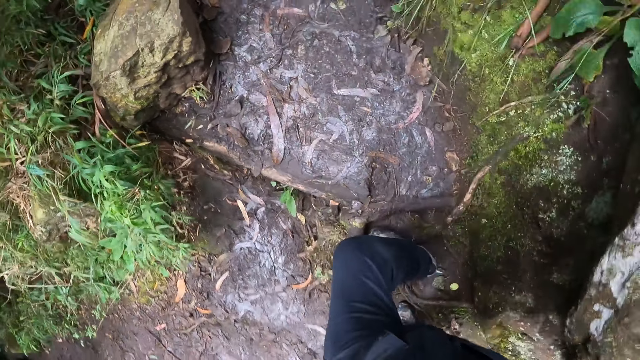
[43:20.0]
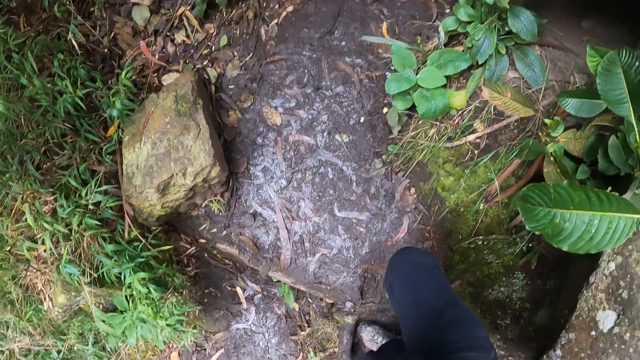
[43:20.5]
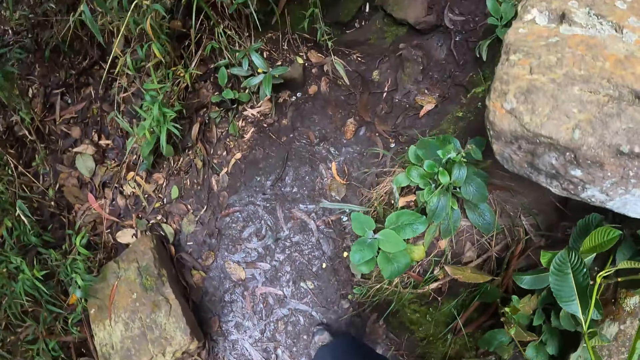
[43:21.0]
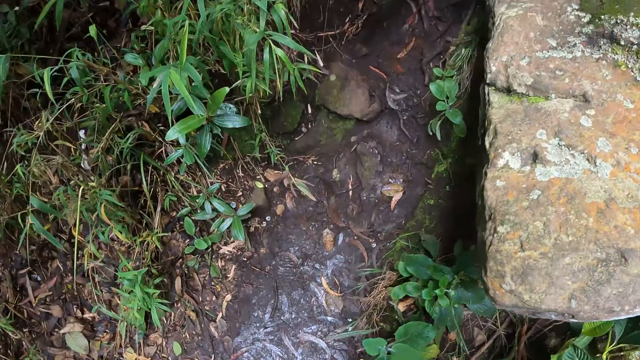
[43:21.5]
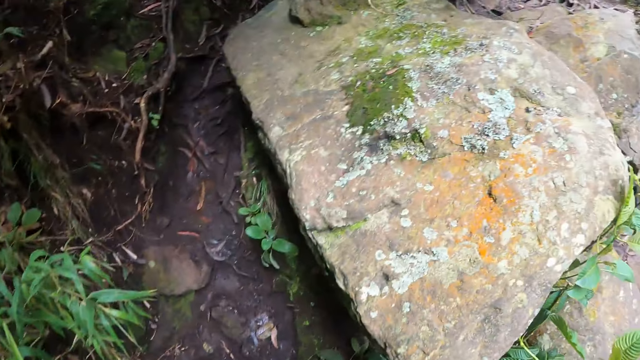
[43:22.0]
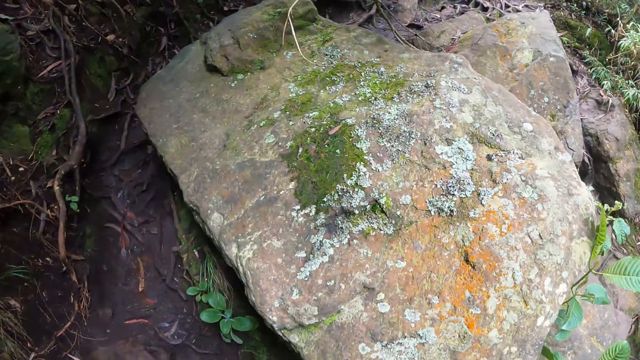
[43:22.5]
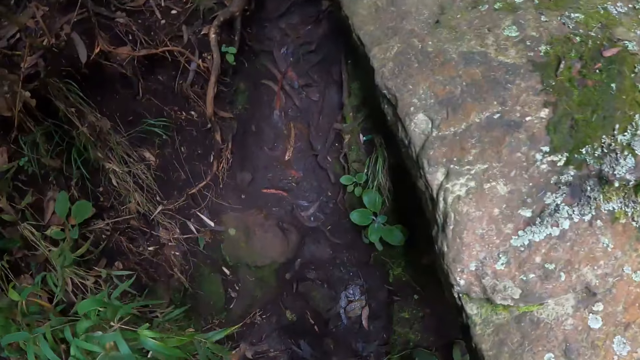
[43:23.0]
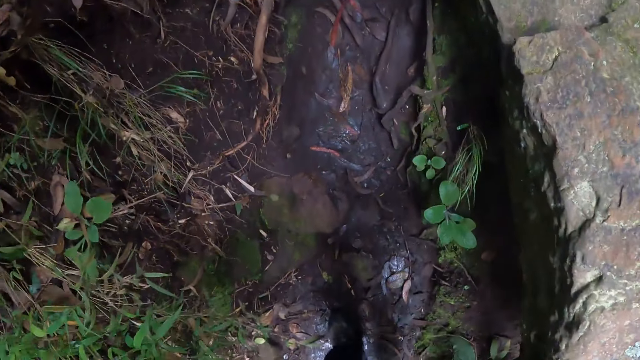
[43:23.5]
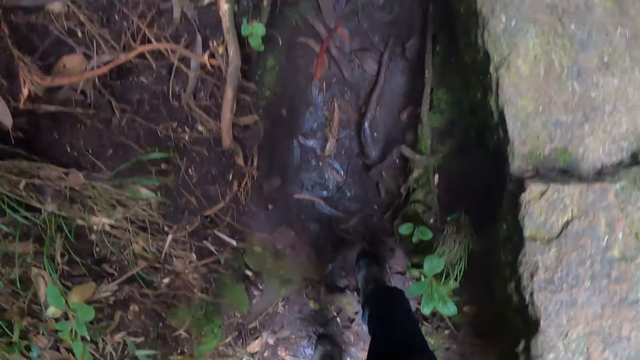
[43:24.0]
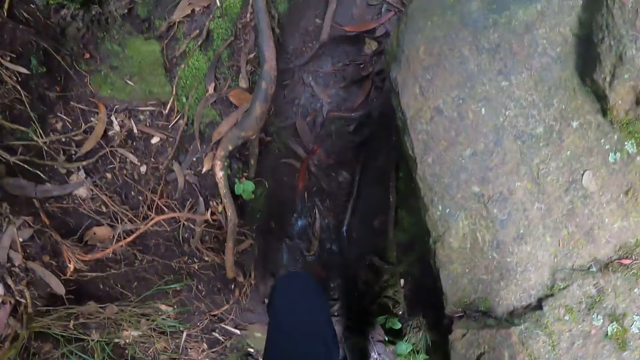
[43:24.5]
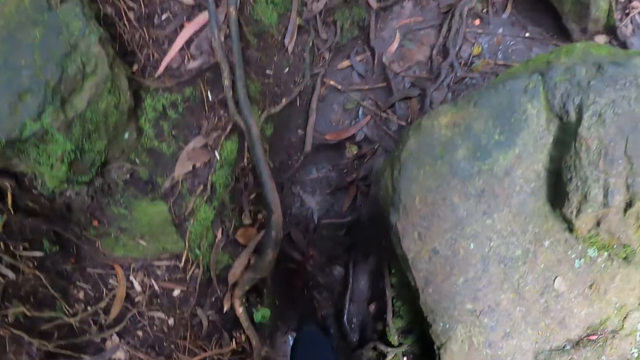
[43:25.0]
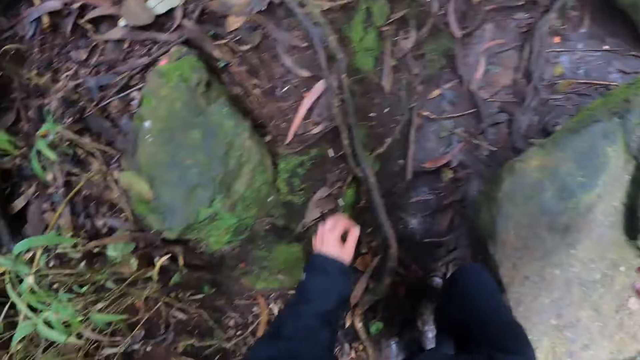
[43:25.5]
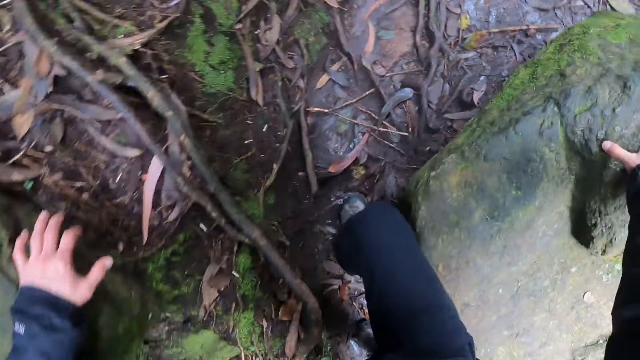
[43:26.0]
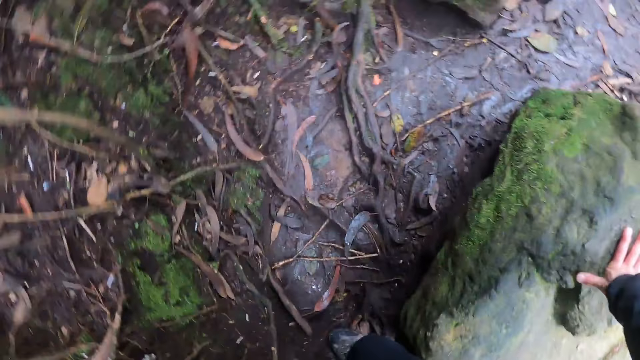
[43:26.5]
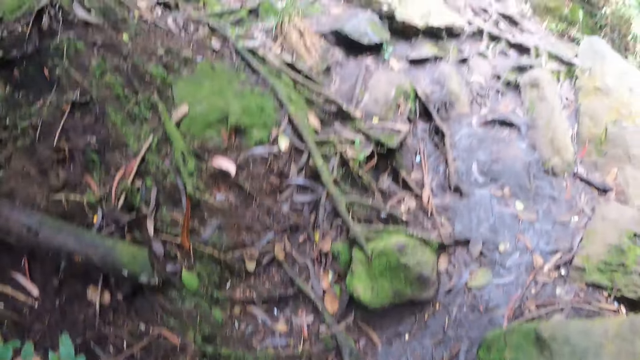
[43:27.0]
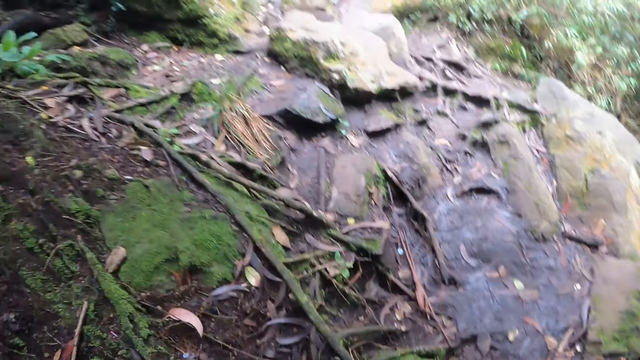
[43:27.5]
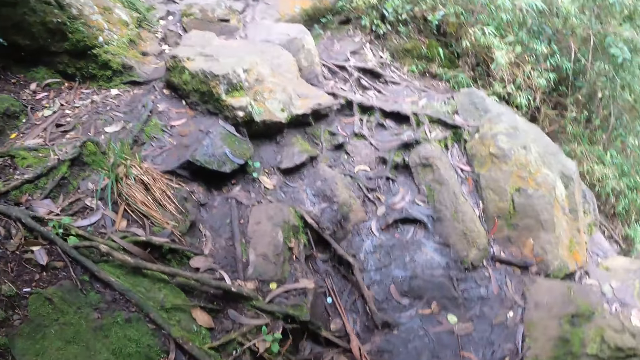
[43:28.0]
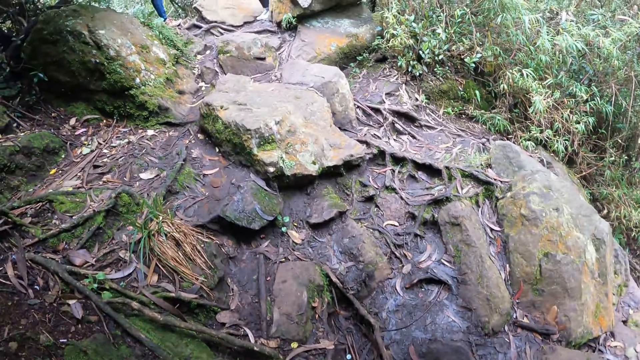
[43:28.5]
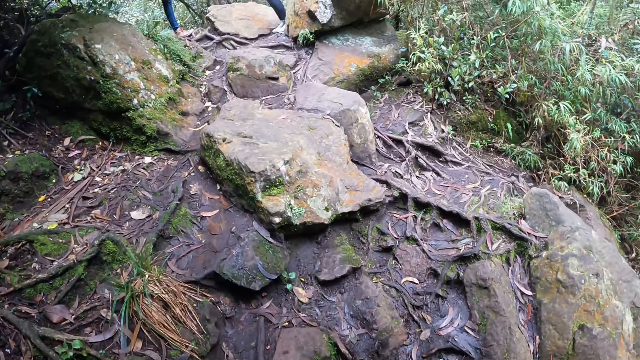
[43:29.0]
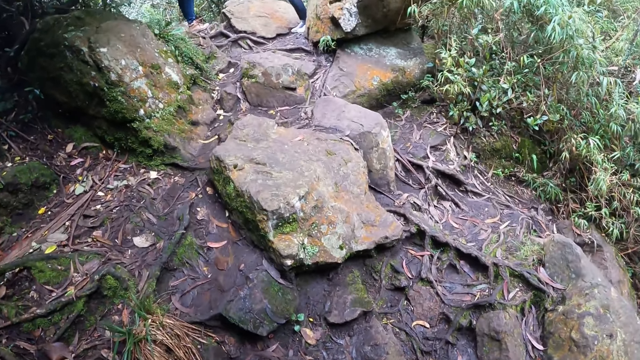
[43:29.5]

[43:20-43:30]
The camera wearer places their left hand on a rock. They place their right hand on a rock. They support themselves with both hands.

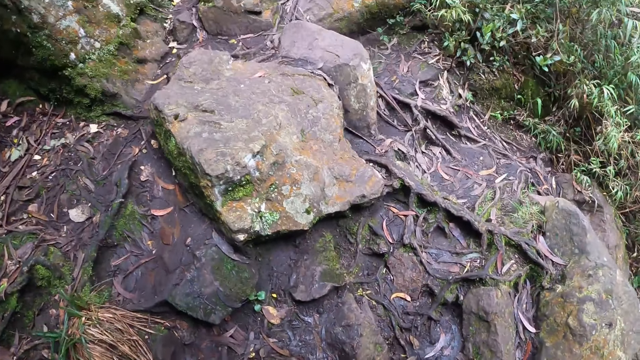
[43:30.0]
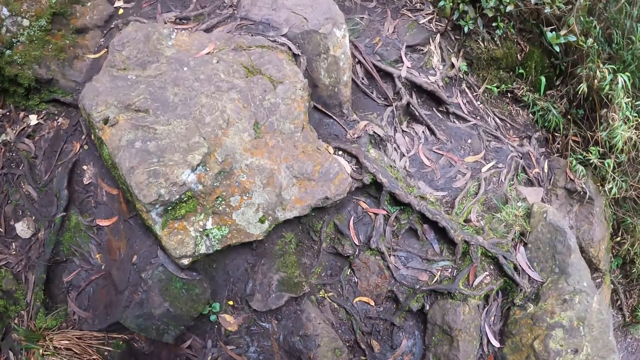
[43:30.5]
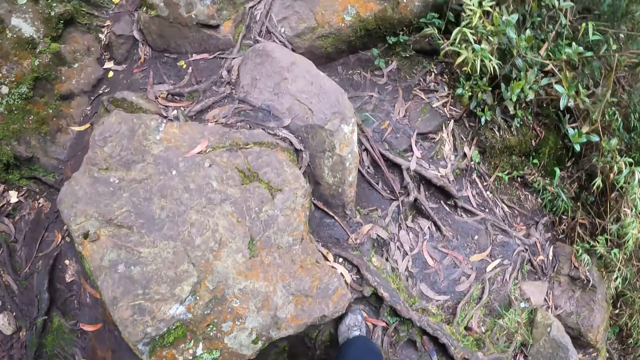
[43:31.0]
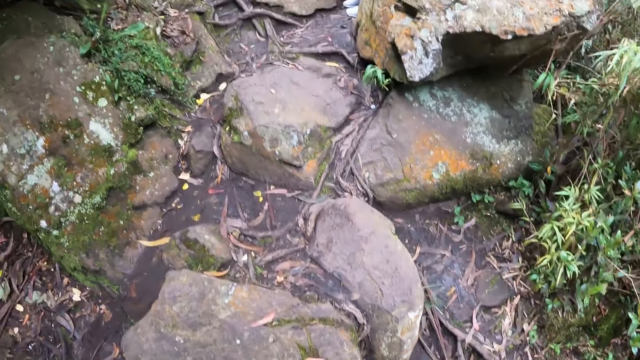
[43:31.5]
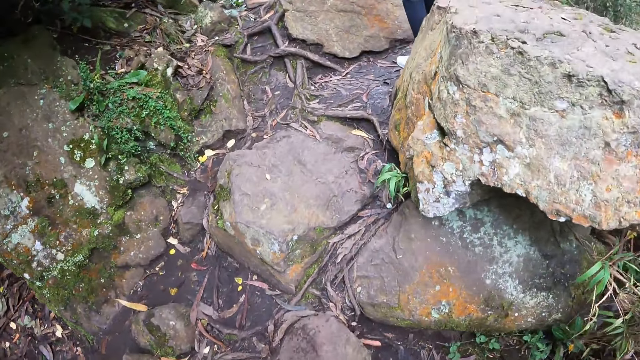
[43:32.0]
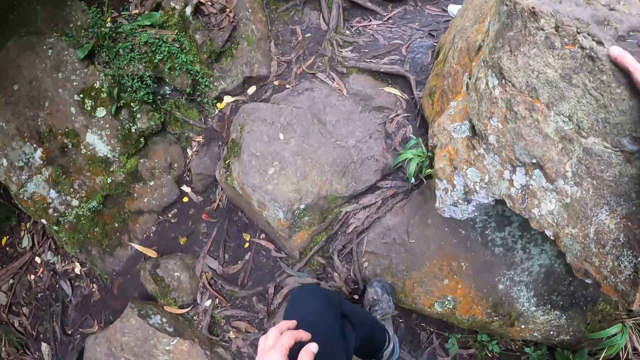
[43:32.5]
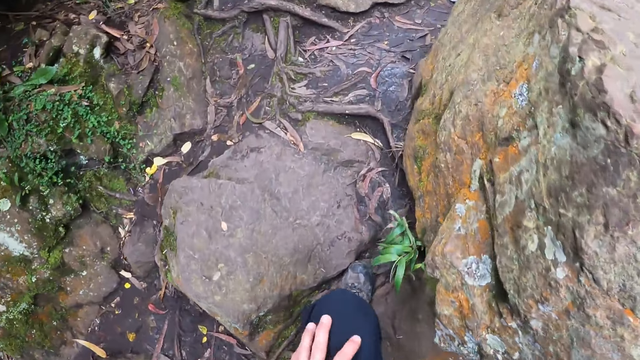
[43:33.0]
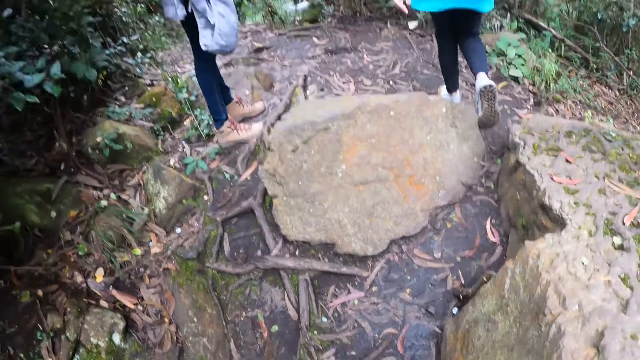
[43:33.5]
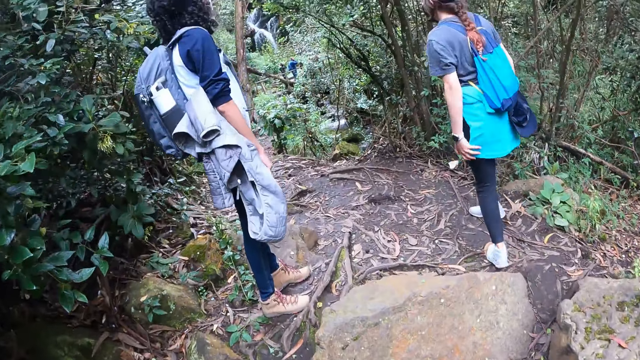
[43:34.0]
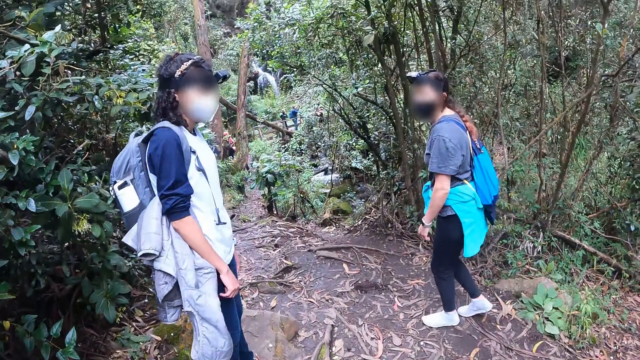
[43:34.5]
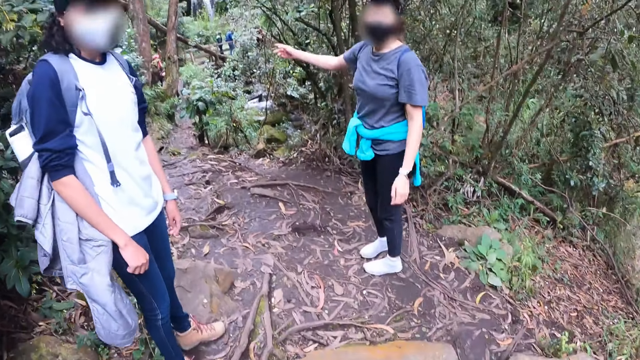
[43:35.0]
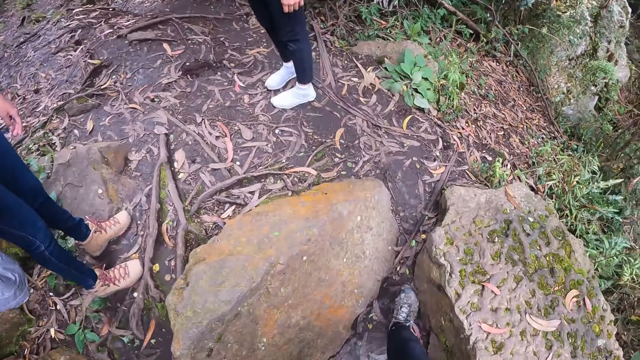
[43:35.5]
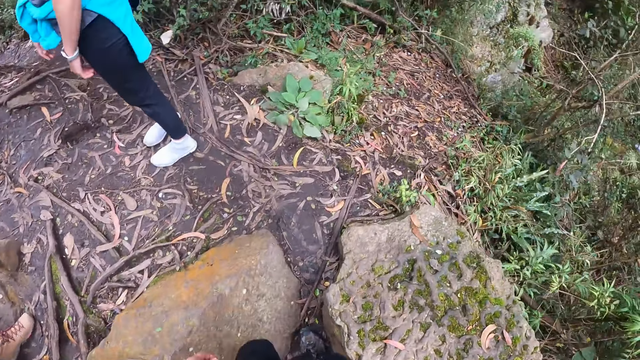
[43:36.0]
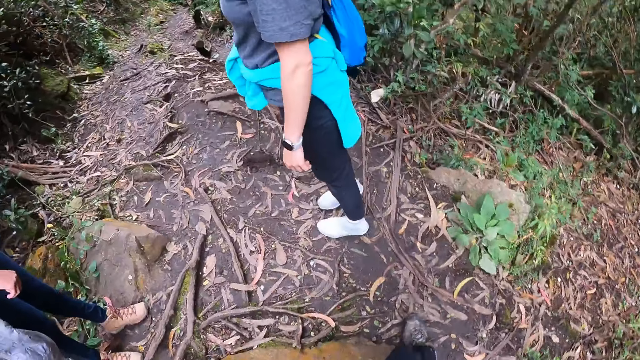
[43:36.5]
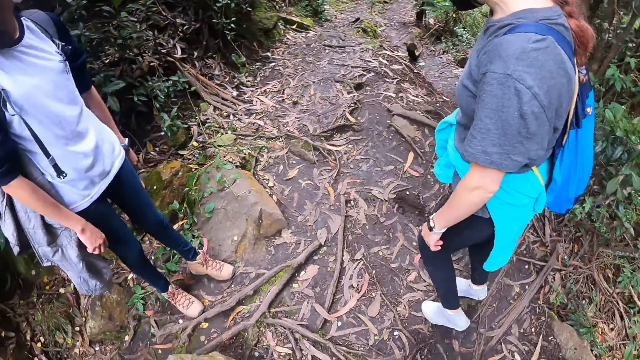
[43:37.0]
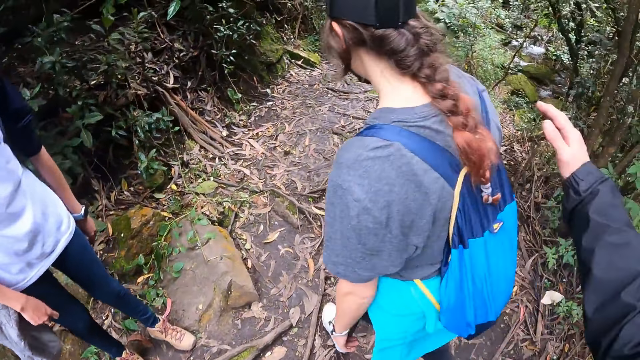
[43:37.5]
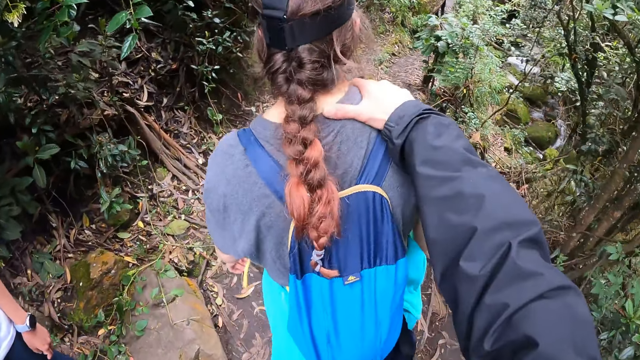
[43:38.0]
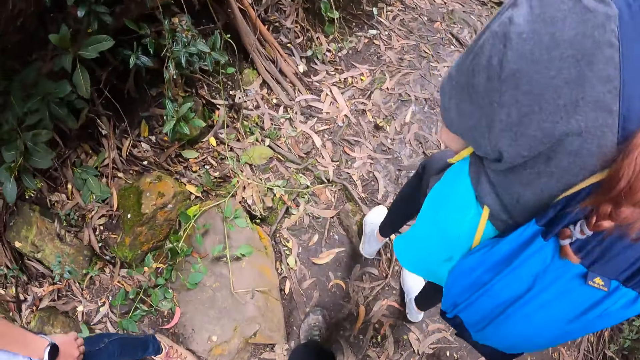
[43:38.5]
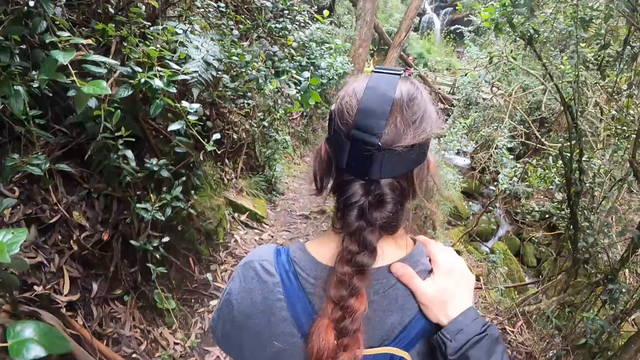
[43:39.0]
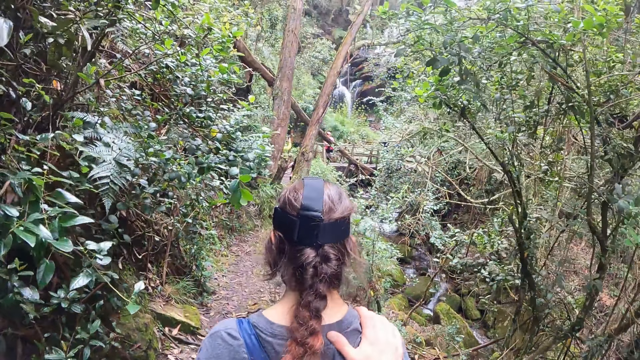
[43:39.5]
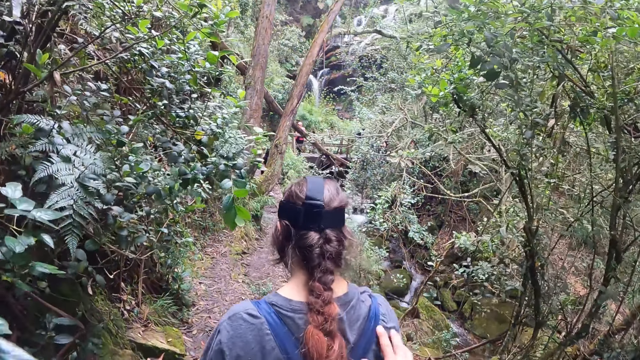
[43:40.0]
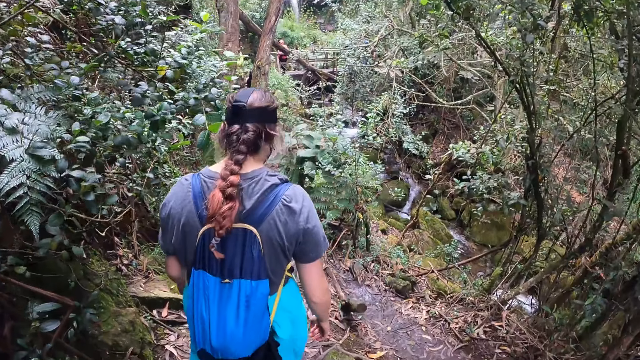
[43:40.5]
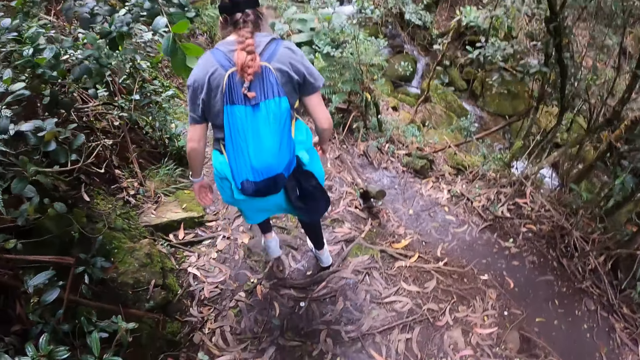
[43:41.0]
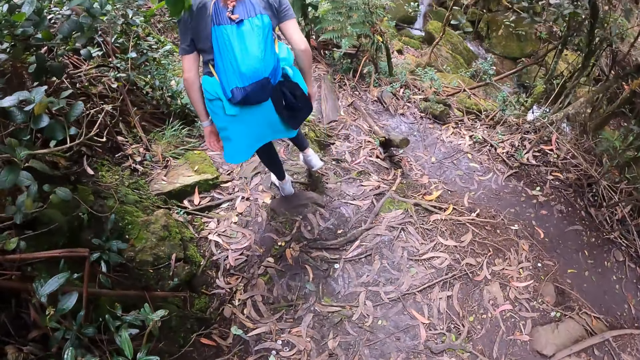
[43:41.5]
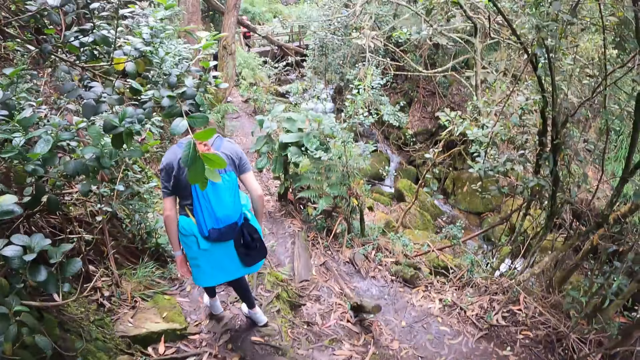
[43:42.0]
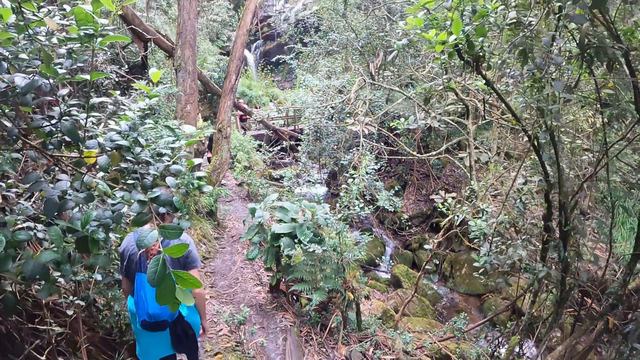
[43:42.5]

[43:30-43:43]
The camera wearer places their right hand on a rock. The woman interacts with the camera wearer. The camera wearer places their right hand on the woman's right shoulder.
